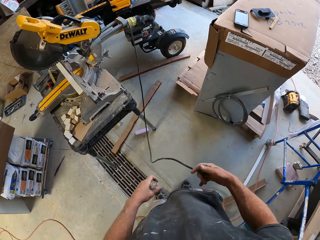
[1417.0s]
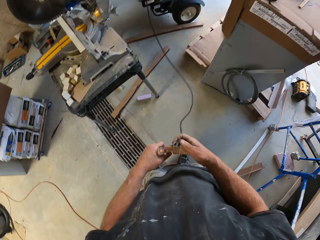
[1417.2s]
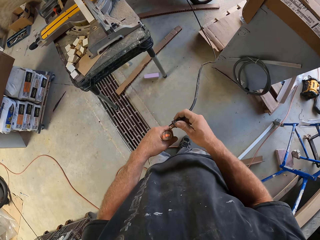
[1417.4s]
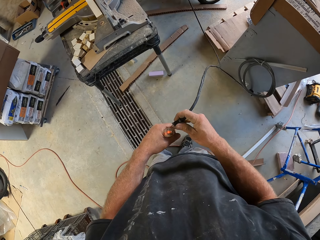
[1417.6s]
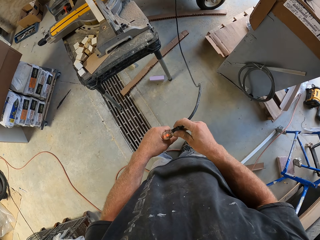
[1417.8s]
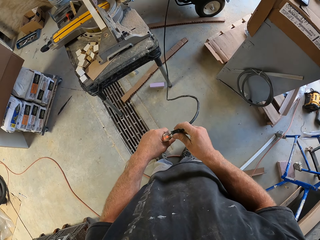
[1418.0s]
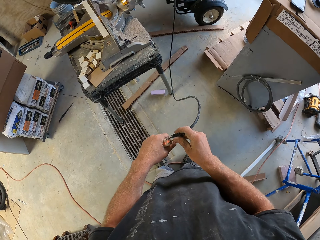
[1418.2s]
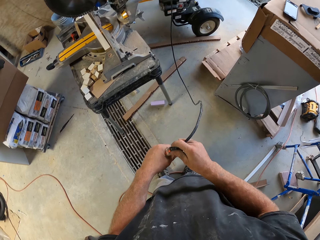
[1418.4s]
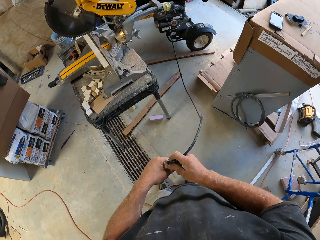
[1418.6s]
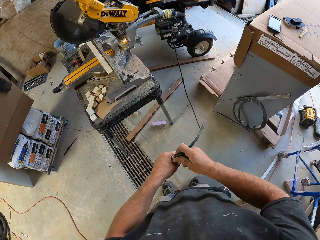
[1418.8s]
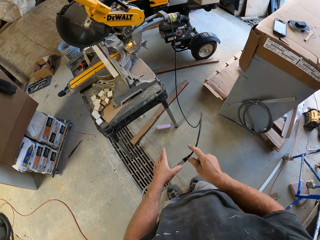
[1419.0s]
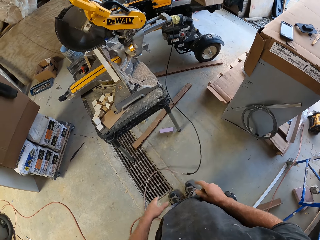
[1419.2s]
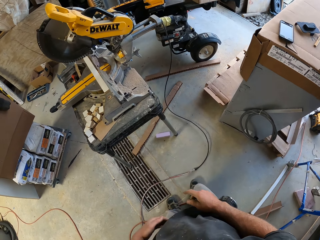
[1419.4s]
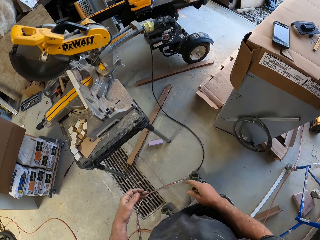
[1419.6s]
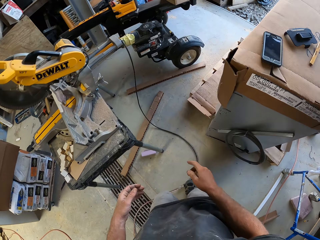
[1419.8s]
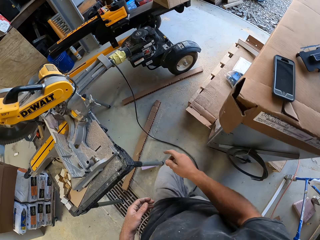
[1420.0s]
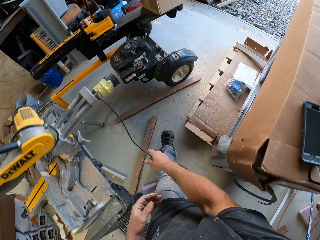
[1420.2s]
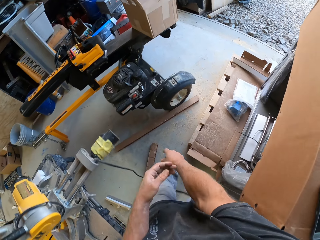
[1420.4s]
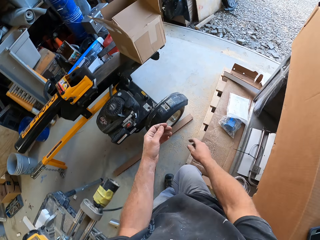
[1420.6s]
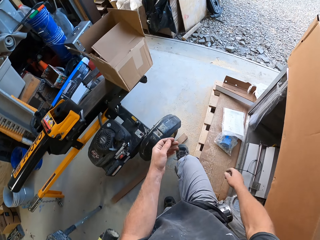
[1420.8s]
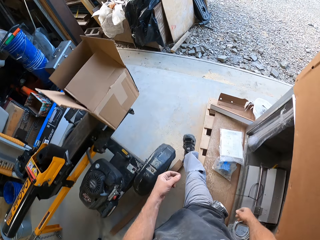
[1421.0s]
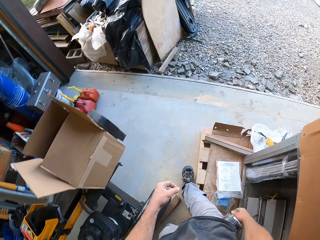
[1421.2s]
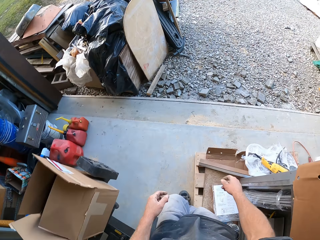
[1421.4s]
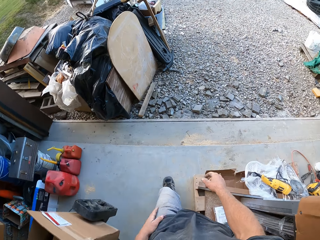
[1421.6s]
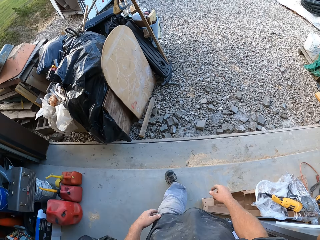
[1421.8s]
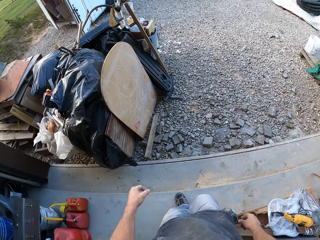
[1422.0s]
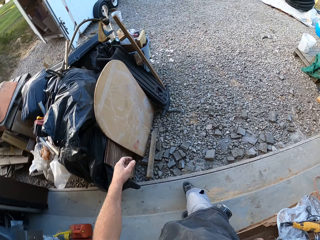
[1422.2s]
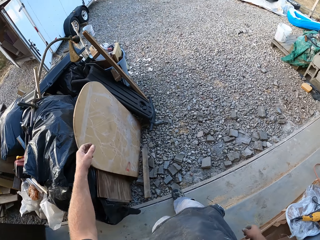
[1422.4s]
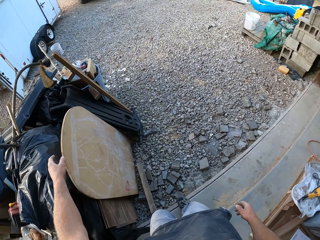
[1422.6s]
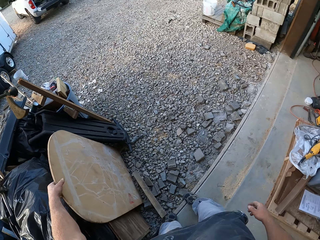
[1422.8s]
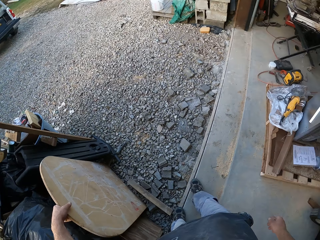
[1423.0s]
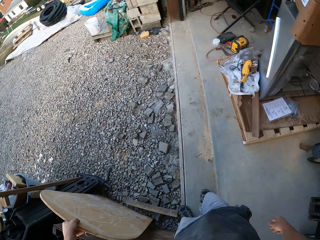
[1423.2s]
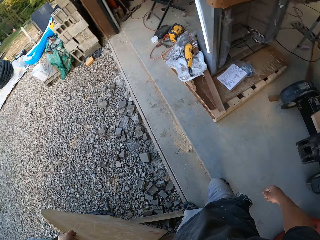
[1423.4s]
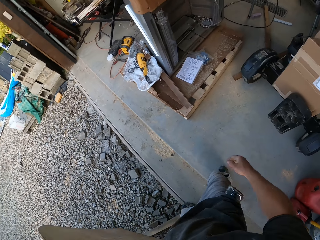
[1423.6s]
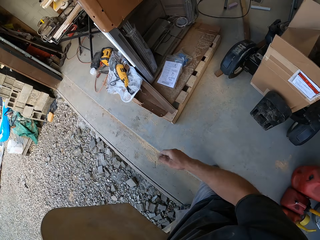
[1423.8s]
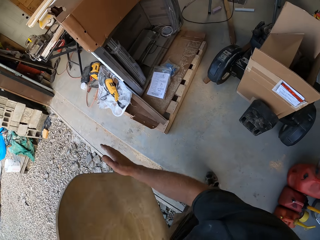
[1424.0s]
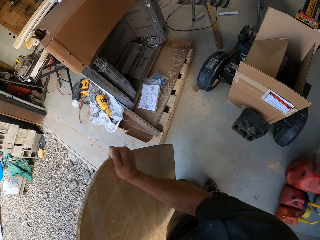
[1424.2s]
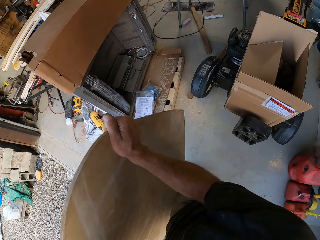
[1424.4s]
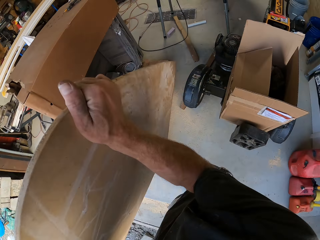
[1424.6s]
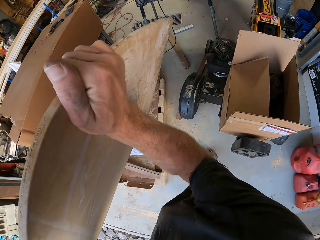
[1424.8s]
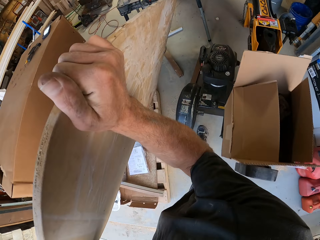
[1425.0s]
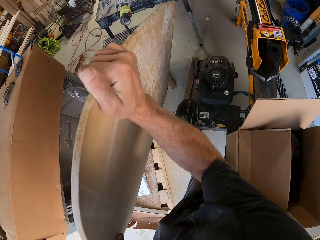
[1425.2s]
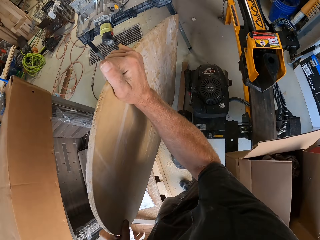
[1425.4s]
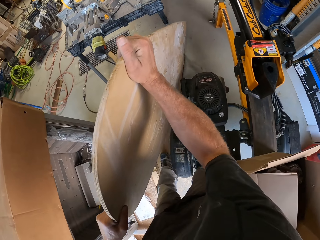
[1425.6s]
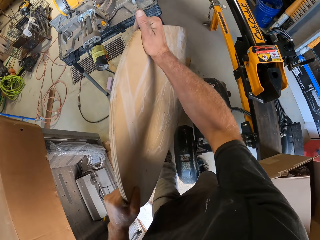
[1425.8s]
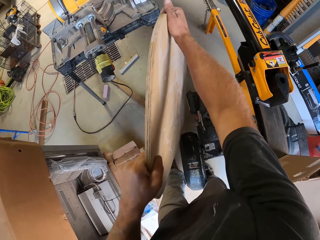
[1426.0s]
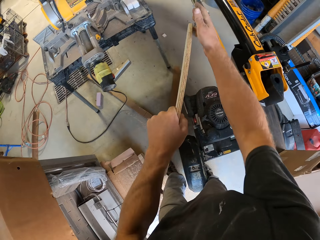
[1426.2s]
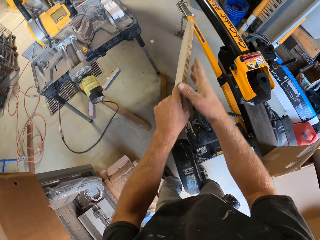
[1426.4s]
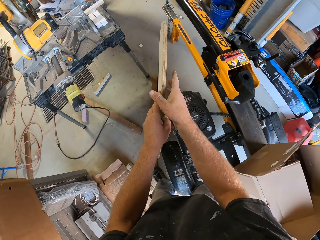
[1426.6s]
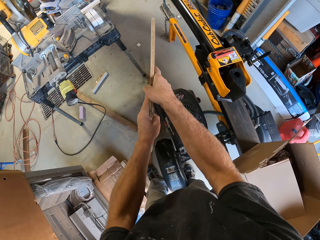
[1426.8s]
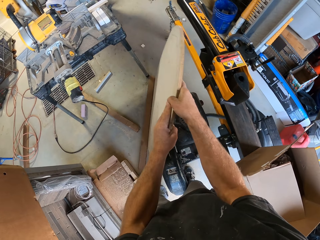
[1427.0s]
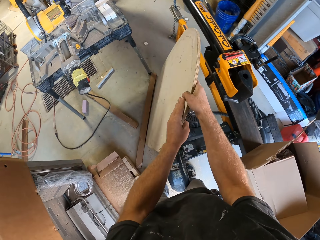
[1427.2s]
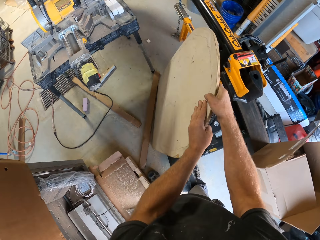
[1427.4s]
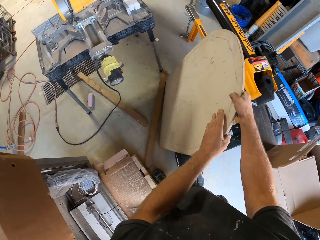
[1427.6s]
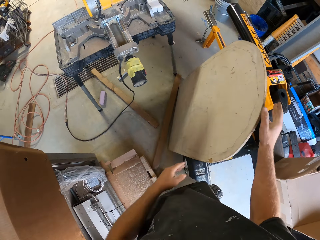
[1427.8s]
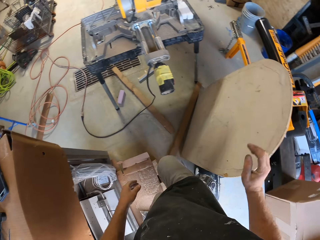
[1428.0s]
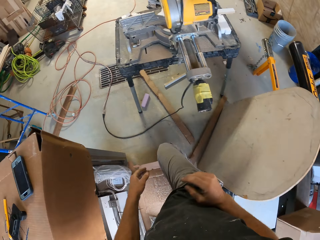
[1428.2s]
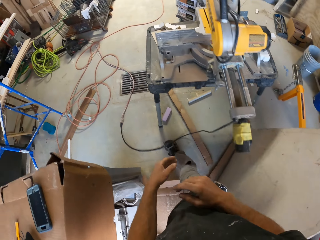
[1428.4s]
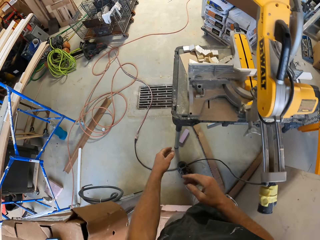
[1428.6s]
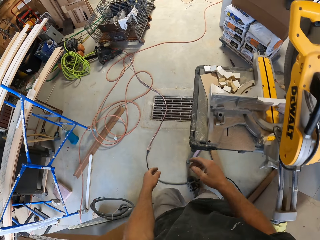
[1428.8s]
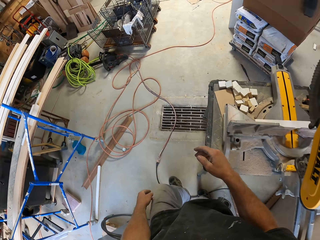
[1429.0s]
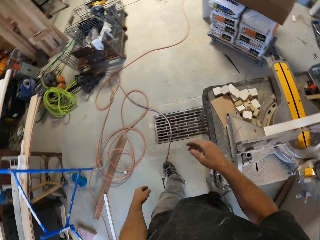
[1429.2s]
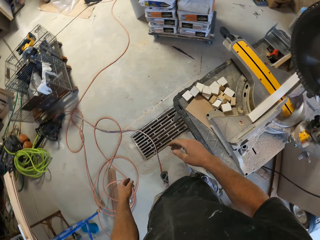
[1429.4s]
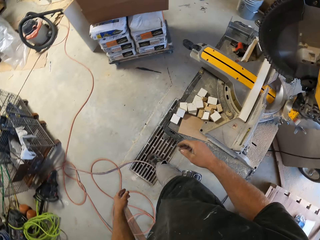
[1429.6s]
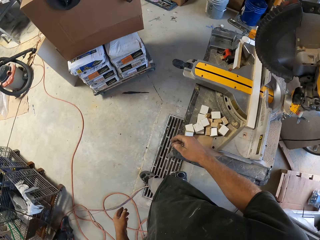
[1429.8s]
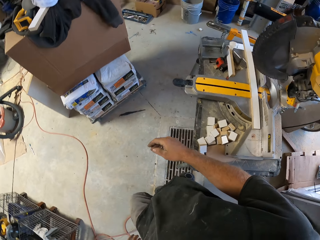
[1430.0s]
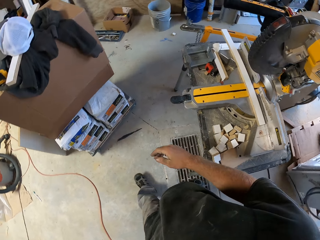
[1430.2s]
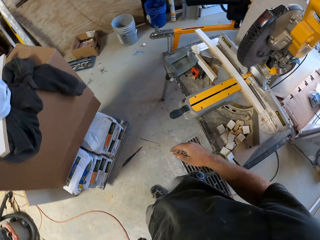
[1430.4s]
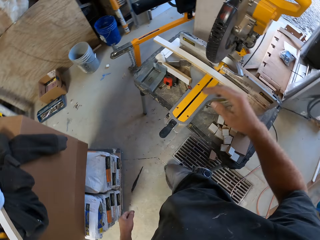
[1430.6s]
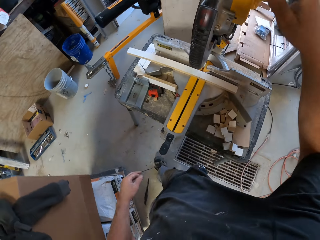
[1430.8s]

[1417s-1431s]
The camera wearer connects the electric cables. They walk across the workshop. They pick up the board. They pick up the board again. They walk across the workshop. They put down the board. They walk across the workshop.

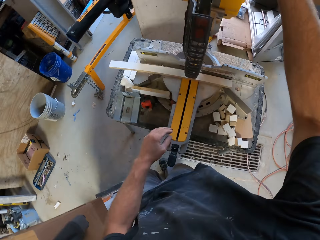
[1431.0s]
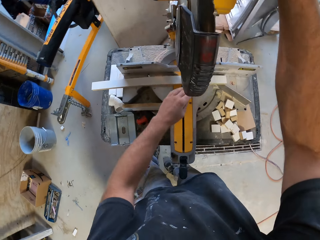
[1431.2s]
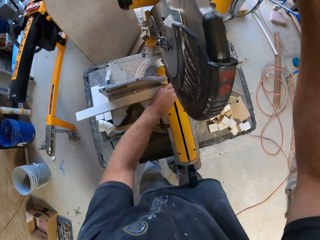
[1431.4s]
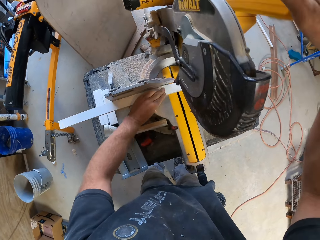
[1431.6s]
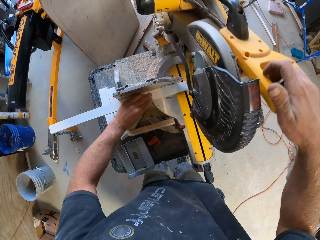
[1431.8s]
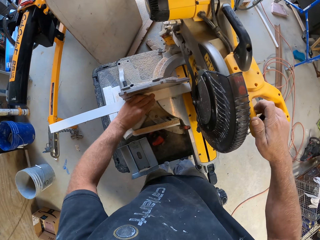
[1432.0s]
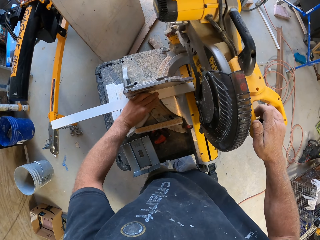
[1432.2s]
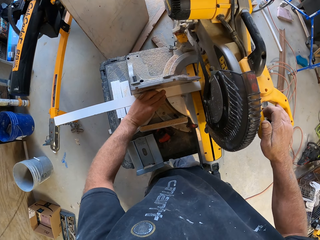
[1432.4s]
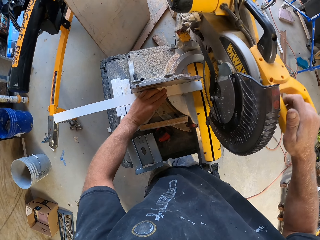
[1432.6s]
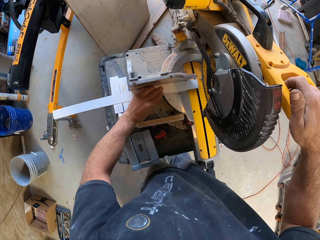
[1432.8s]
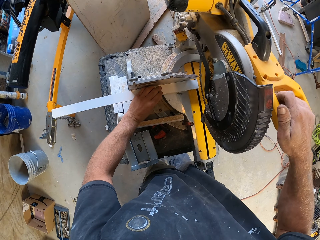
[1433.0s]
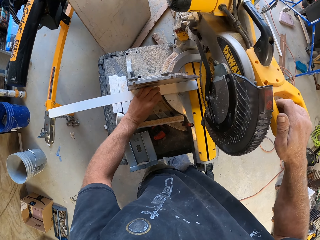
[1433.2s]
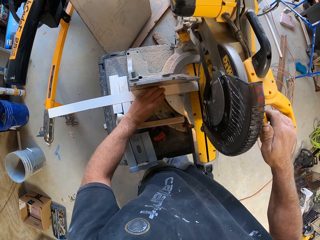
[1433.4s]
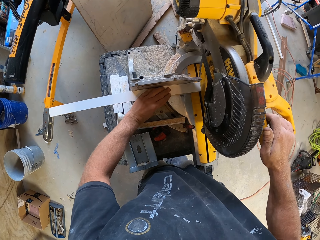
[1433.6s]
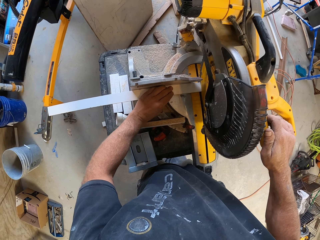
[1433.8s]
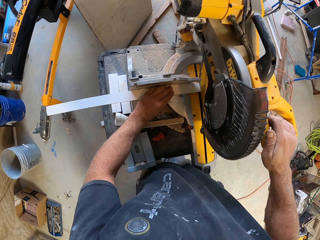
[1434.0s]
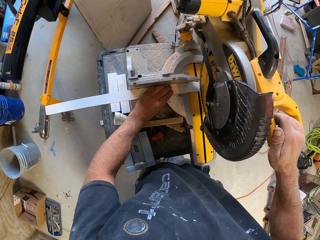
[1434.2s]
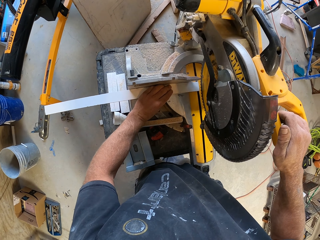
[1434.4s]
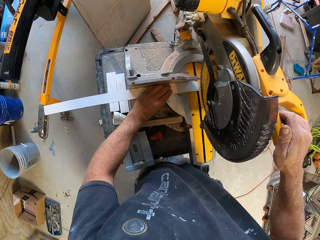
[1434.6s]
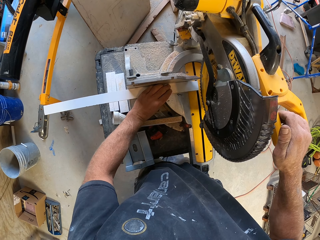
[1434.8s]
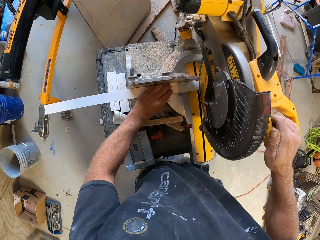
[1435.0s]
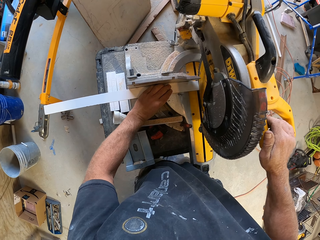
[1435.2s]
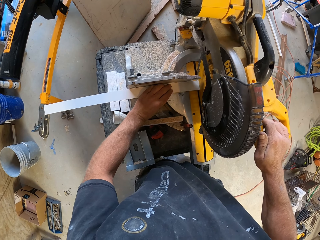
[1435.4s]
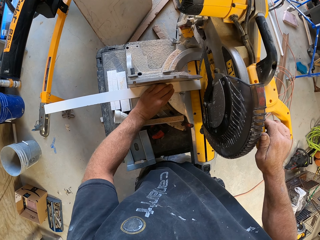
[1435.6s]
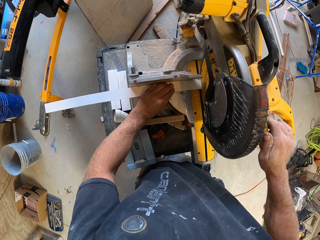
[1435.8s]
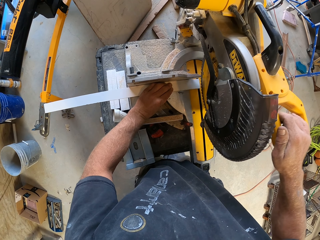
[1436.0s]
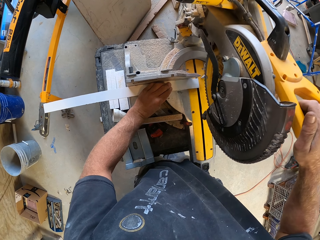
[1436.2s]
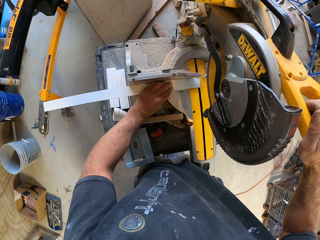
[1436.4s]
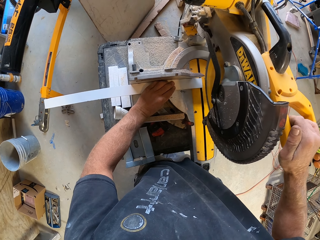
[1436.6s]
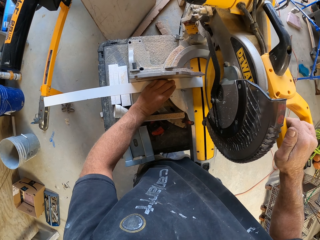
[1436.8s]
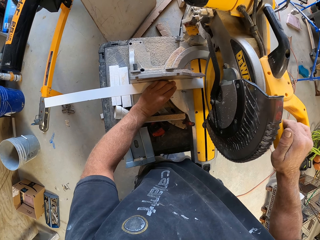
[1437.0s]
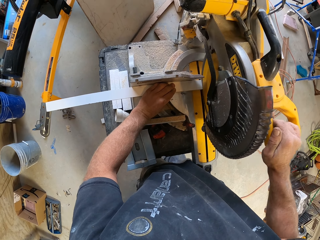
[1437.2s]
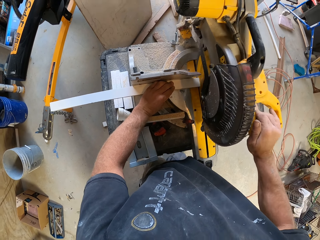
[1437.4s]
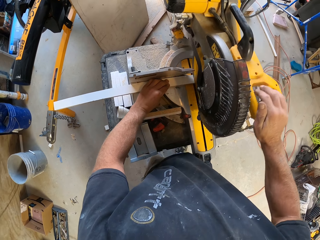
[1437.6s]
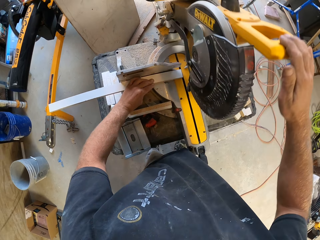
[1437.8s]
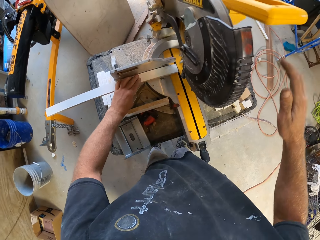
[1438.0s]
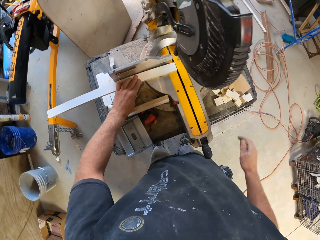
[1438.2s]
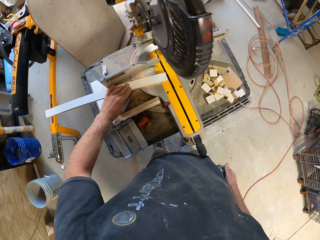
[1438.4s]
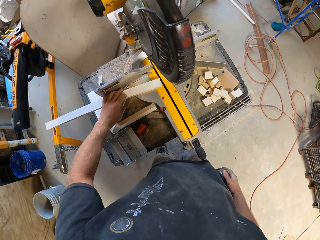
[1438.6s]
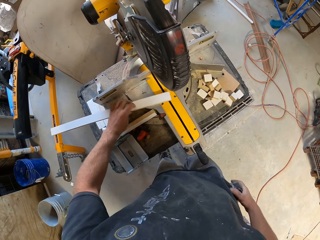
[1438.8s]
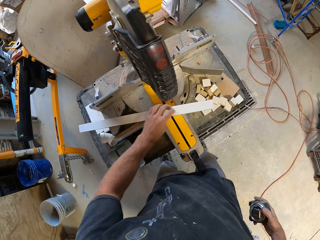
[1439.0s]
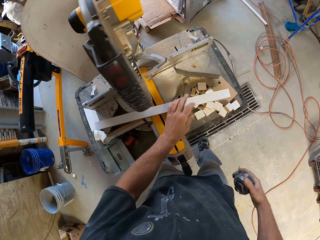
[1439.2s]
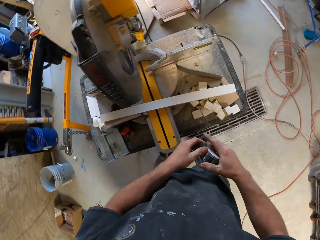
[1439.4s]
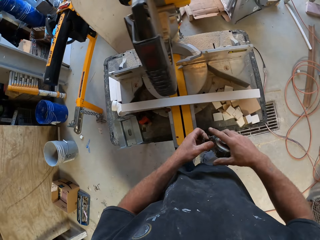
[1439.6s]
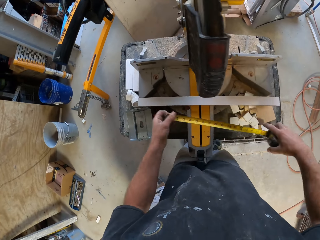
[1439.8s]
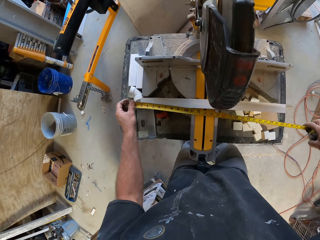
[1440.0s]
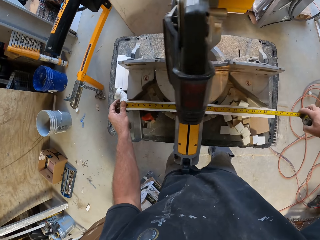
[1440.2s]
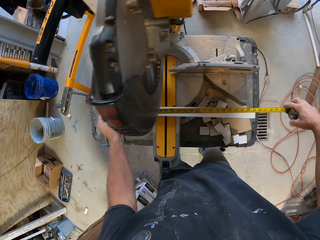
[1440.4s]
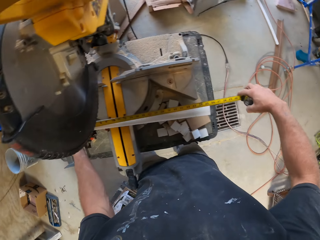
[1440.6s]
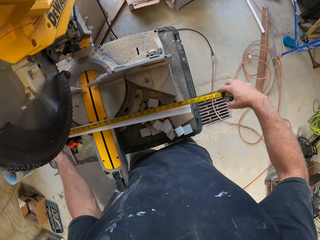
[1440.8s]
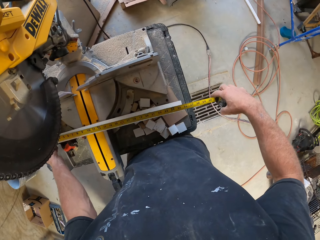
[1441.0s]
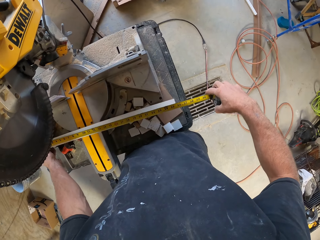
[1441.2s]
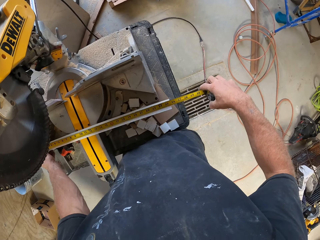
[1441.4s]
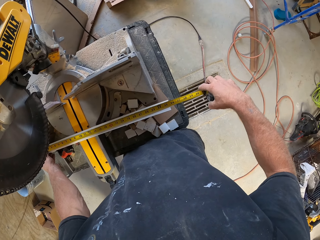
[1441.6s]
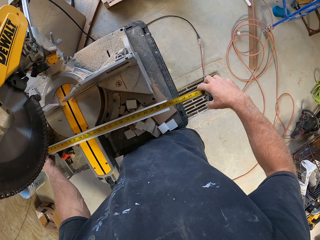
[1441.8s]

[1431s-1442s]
The camera wearer operates the DeWalt wood cutter. They pick up a piece of wood. They cut the piece of wood with the wood cutter machine. They take out the tape measure and spread out the tape measure. They measure the piece of wood.
